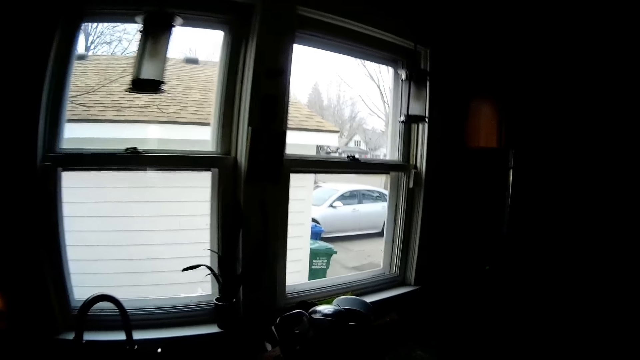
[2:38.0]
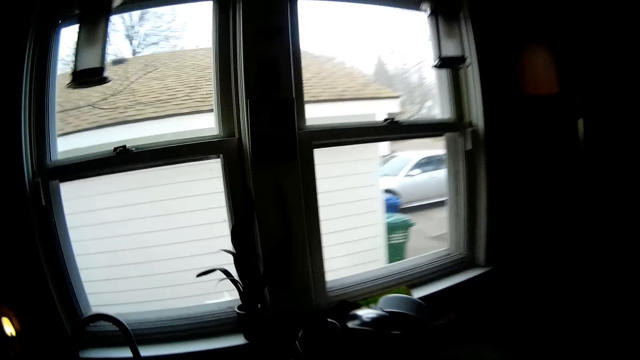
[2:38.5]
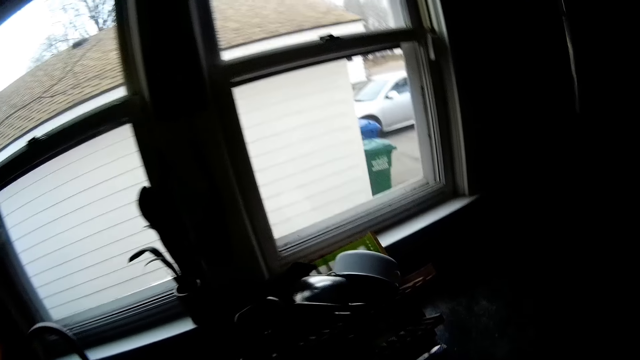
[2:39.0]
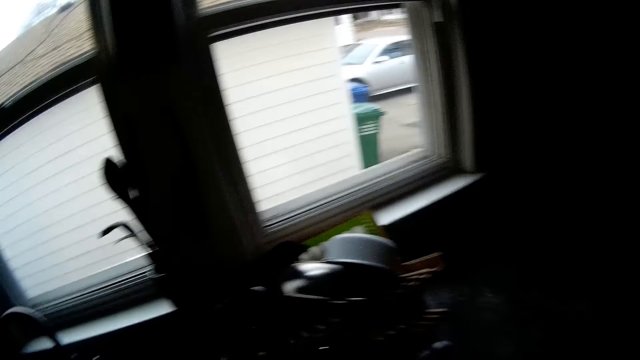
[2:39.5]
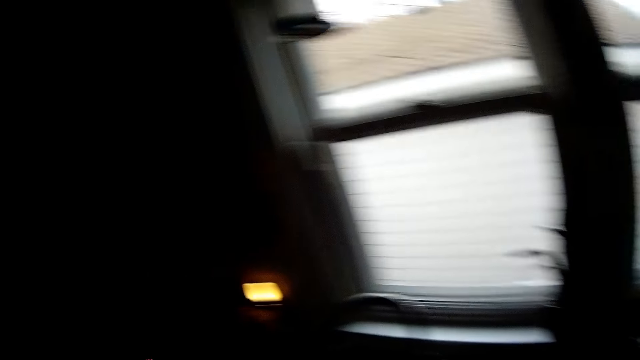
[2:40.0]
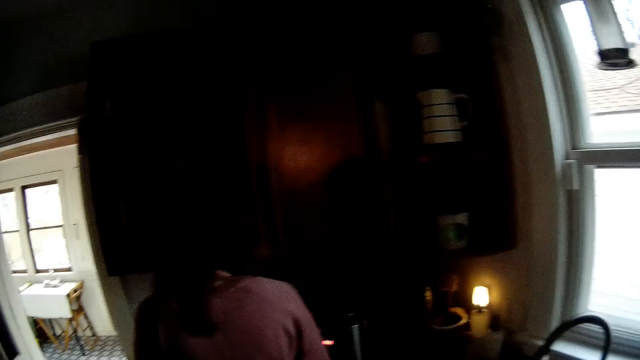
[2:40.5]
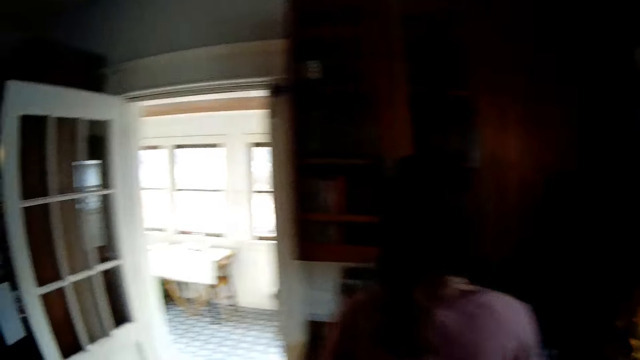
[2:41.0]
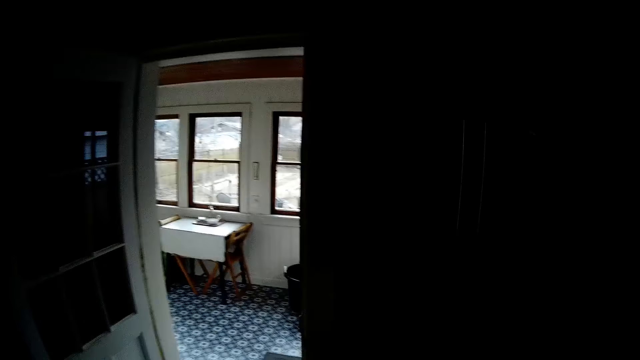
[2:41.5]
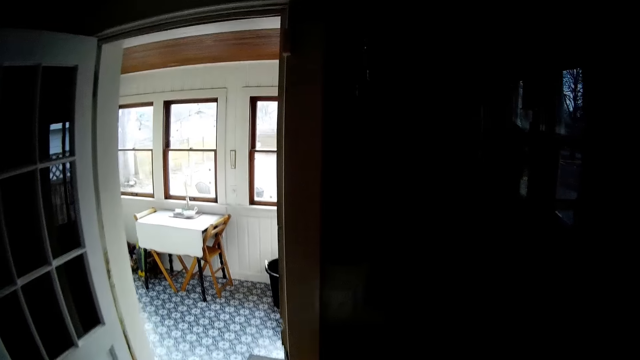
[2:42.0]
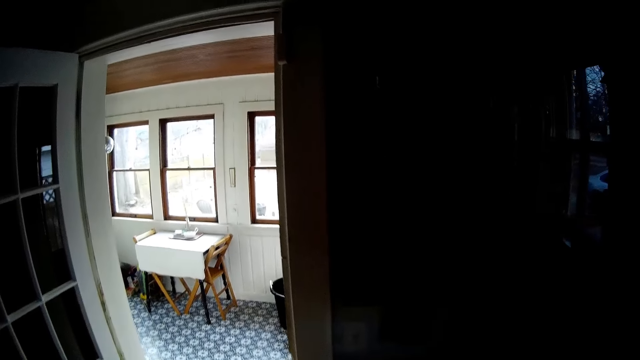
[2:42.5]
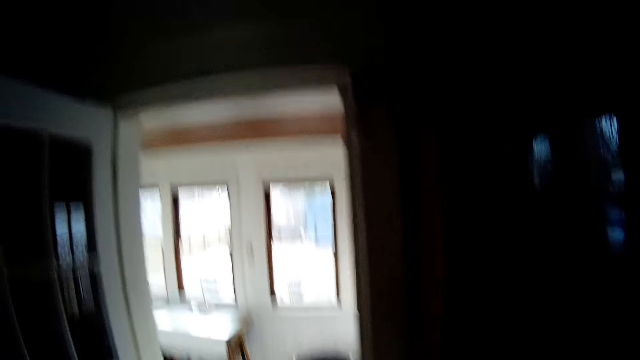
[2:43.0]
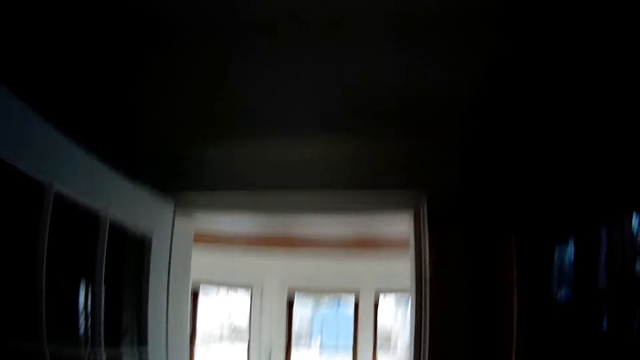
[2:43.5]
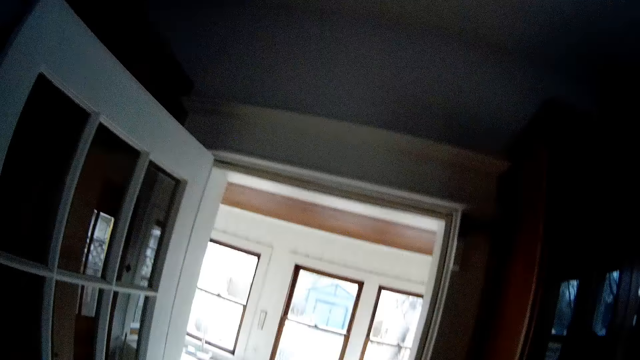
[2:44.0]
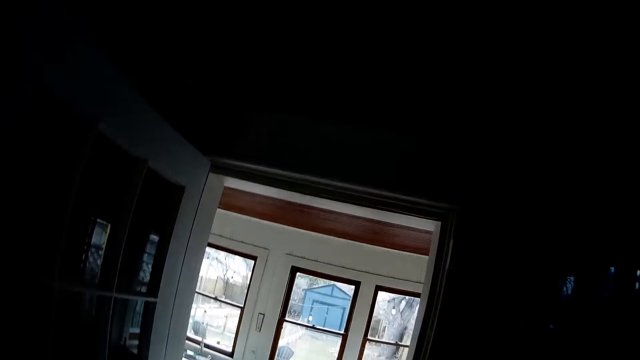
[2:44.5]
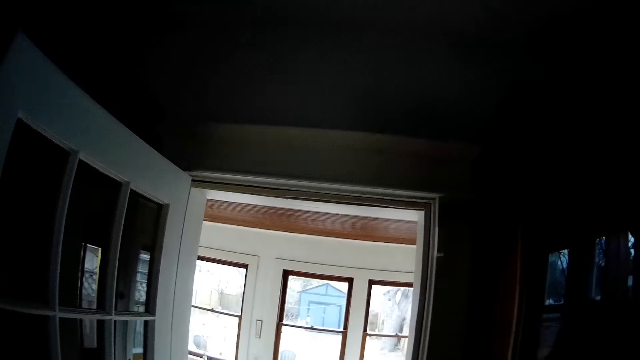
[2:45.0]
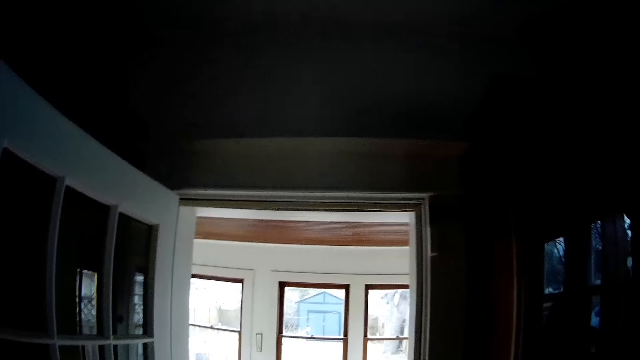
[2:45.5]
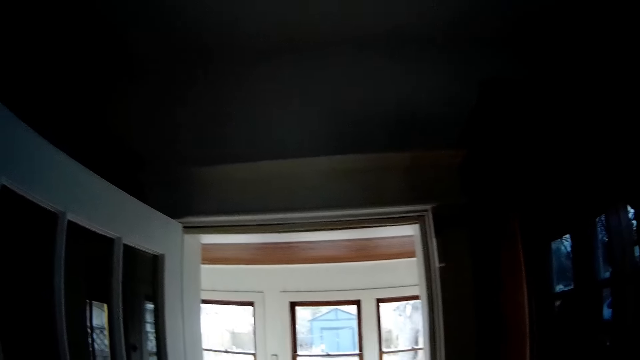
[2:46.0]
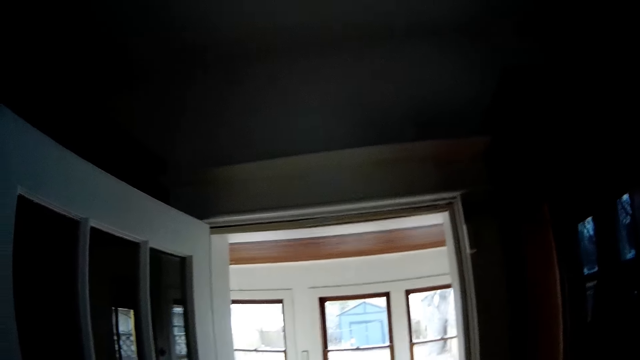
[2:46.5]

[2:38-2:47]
The camera wearer looks around the window. A woman talks to the camera wearer. The camera wearer replies to the woman.

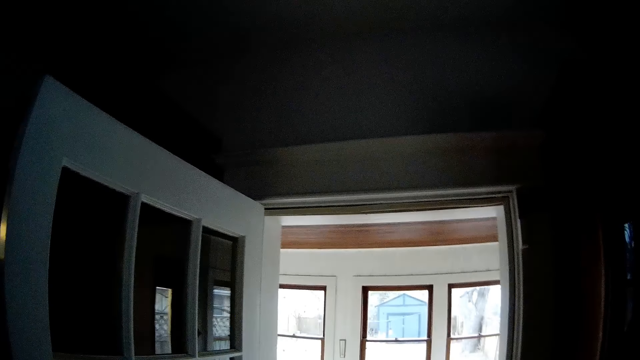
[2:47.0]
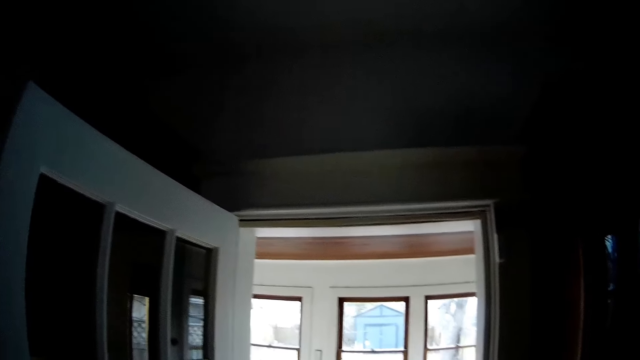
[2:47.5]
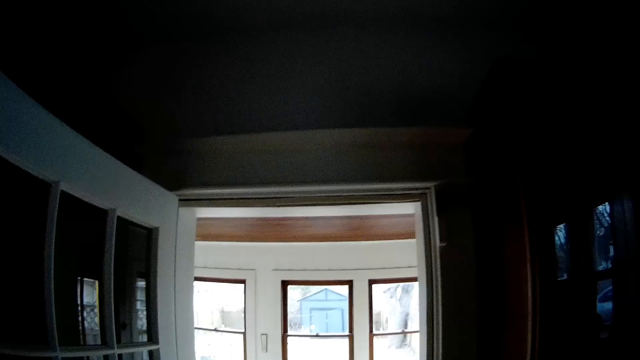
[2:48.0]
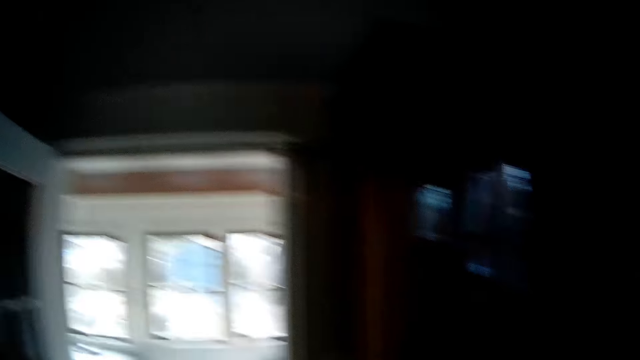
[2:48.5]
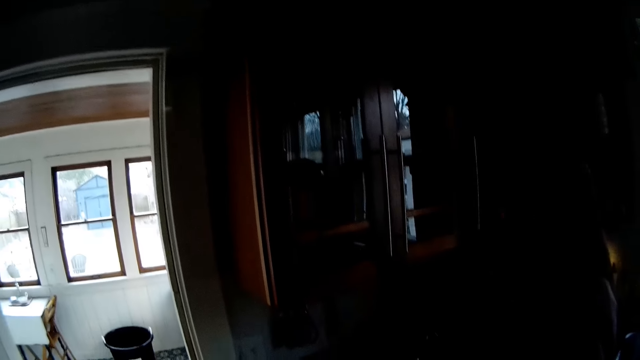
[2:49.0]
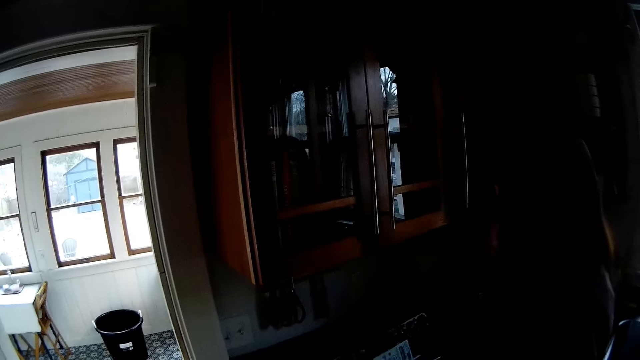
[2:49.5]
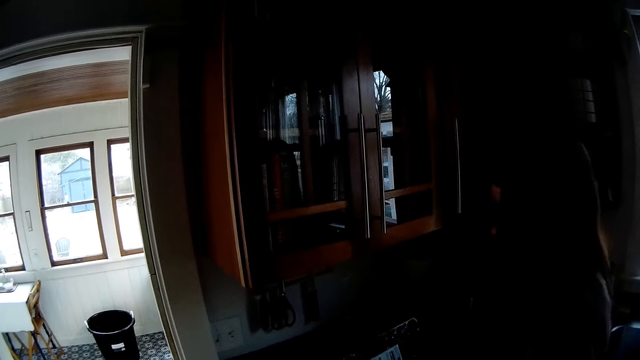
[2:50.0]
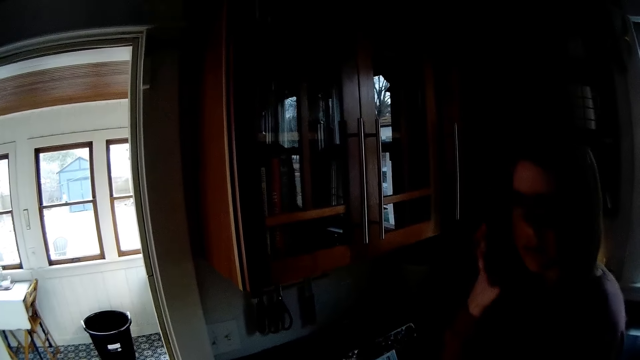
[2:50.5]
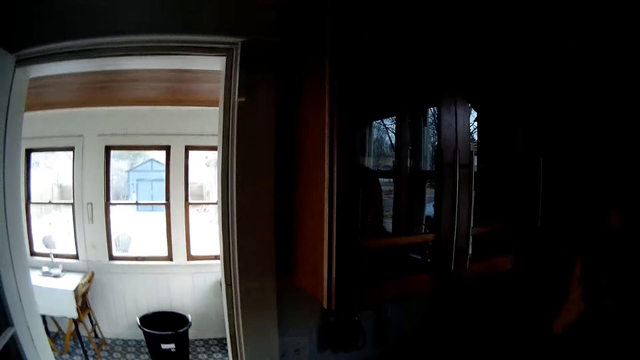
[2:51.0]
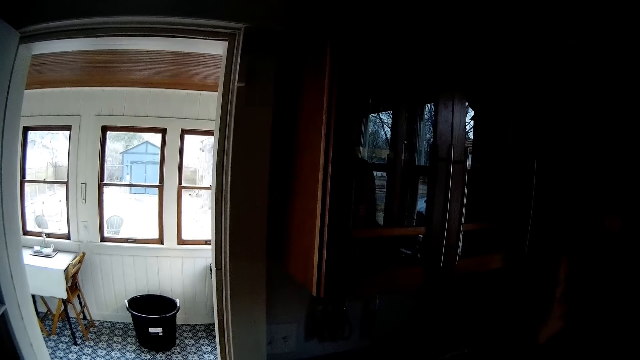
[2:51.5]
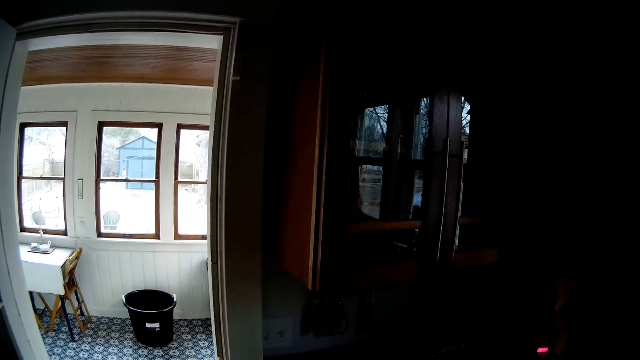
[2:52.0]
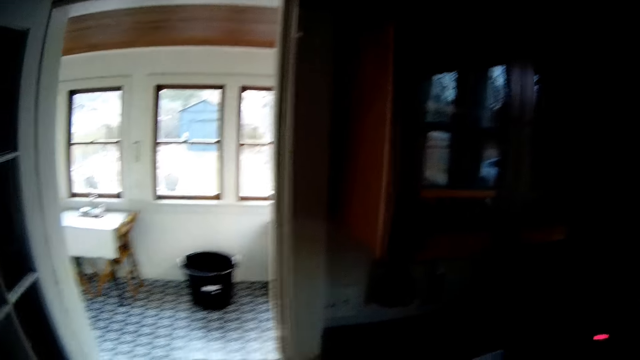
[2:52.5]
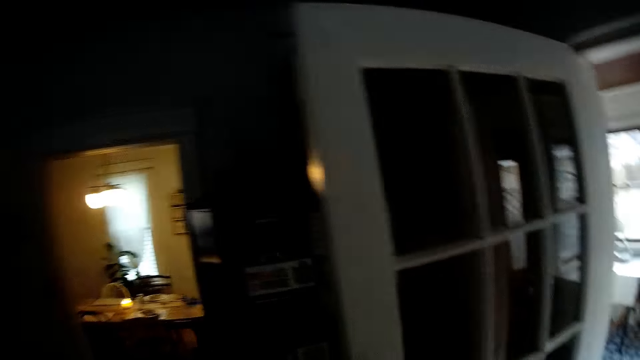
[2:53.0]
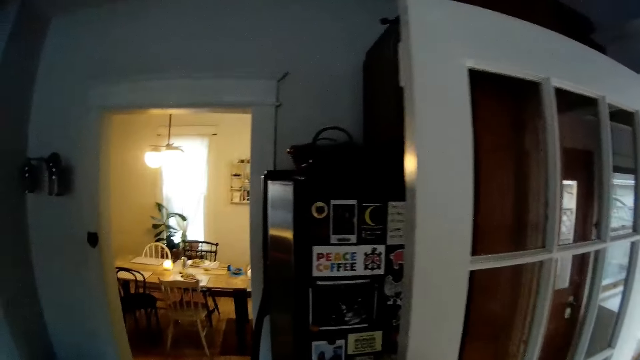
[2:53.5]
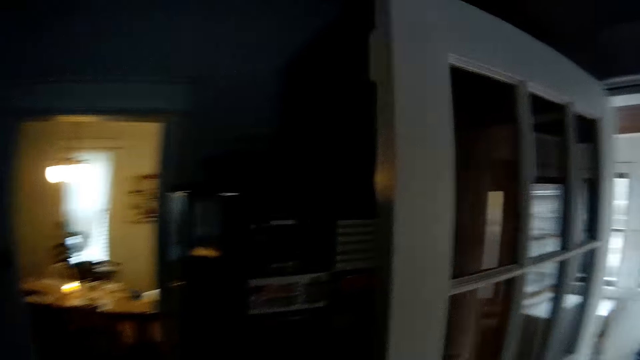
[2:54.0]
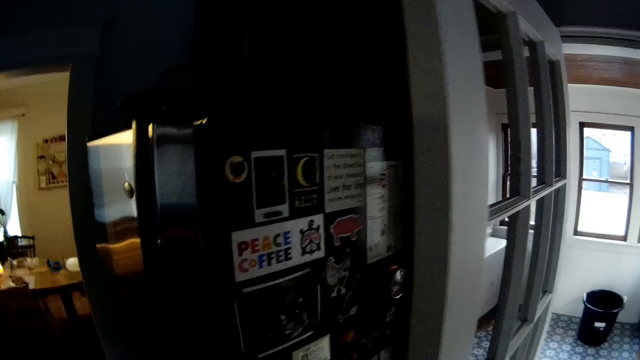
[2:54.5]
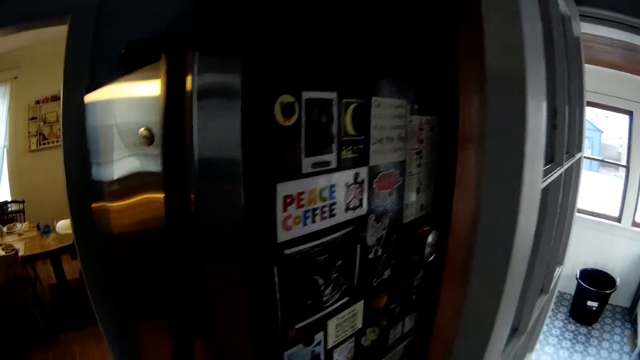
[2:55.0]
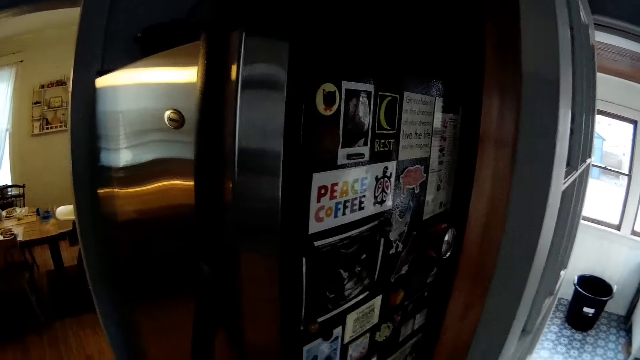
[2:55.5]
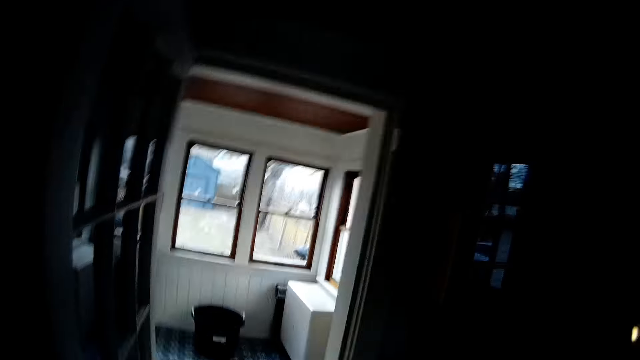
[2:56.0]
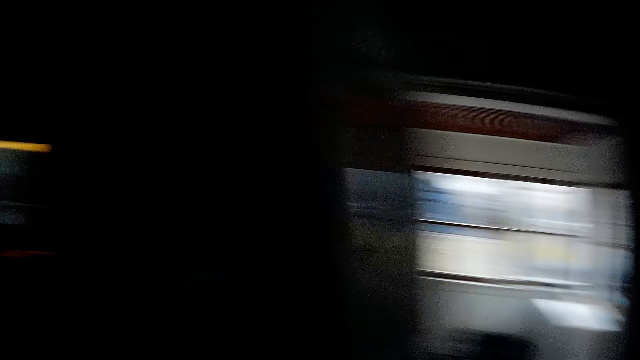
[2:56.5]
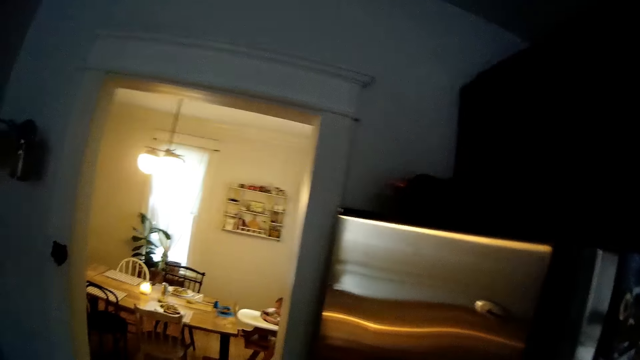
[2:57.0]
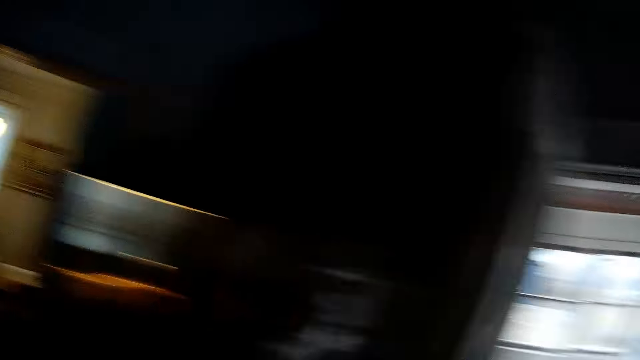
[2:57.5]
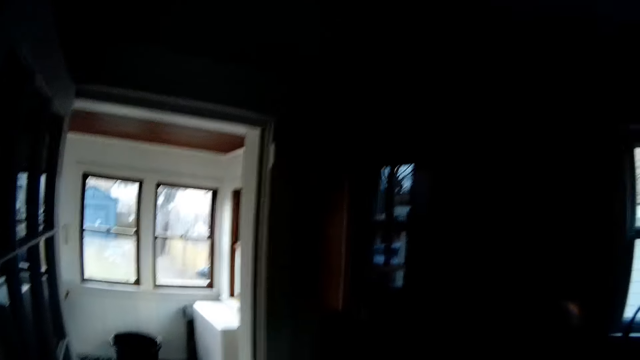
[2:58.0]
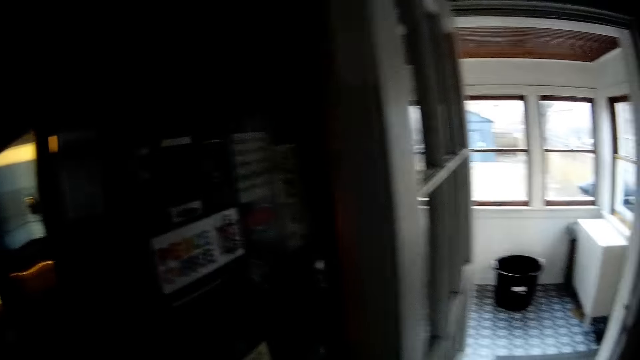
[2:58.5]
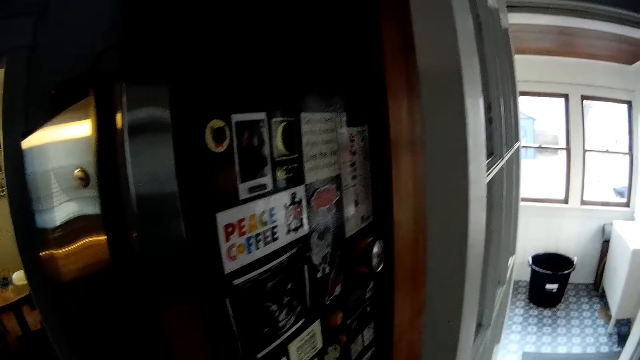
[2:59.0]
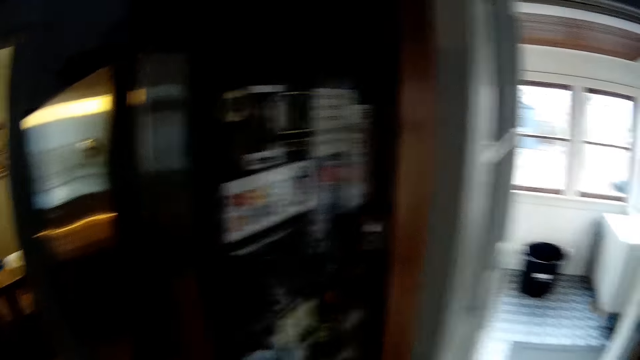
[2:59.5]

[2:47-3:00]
A person talks to the camera wearer. The camera wearer replies to the person. They look around the house. The person talks to the camera wearer.
